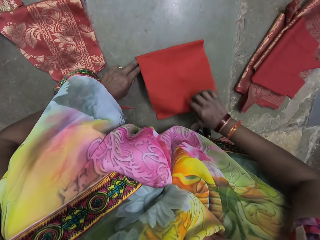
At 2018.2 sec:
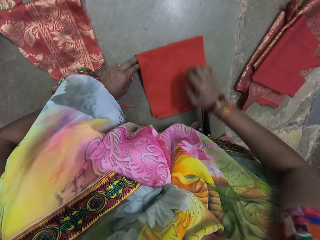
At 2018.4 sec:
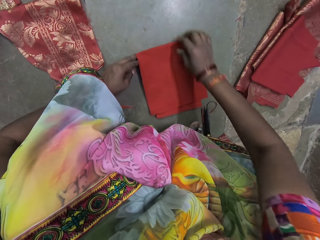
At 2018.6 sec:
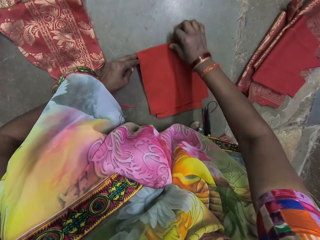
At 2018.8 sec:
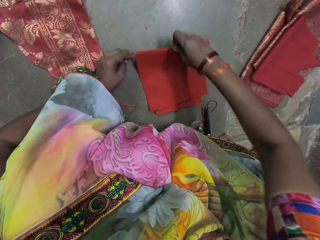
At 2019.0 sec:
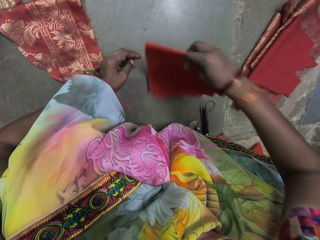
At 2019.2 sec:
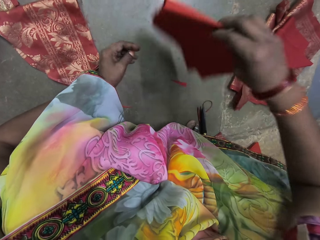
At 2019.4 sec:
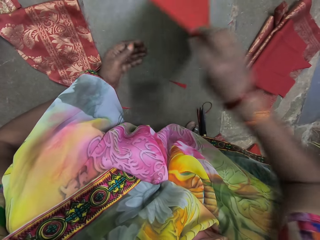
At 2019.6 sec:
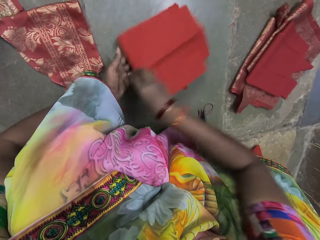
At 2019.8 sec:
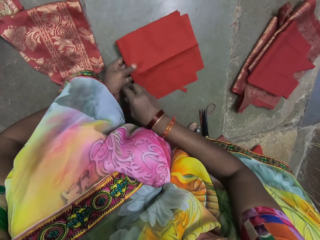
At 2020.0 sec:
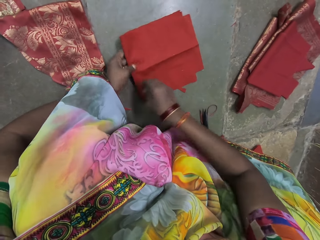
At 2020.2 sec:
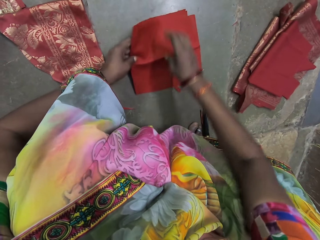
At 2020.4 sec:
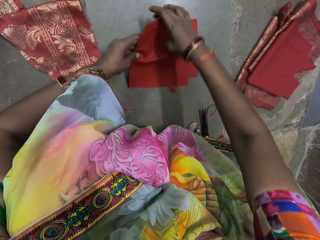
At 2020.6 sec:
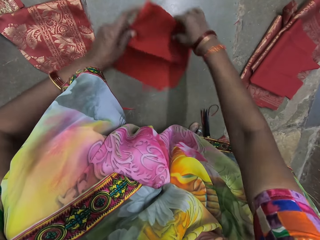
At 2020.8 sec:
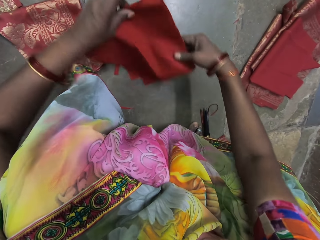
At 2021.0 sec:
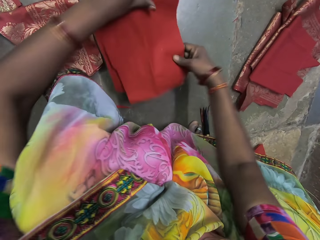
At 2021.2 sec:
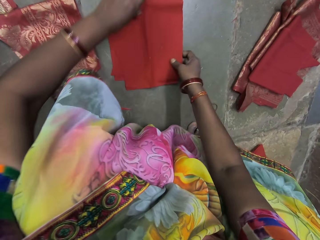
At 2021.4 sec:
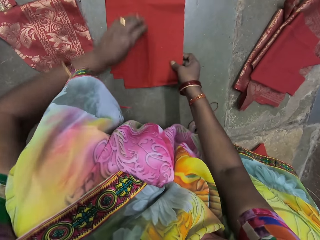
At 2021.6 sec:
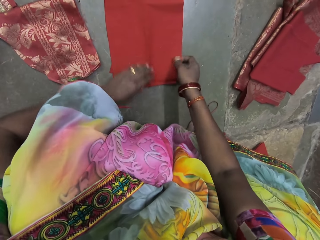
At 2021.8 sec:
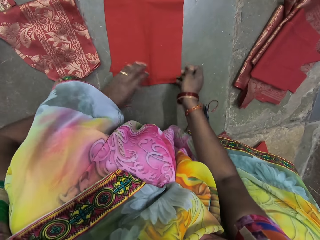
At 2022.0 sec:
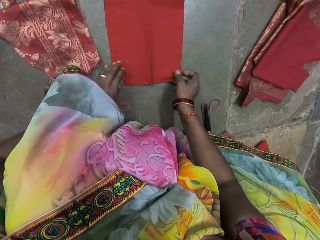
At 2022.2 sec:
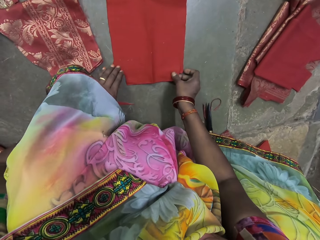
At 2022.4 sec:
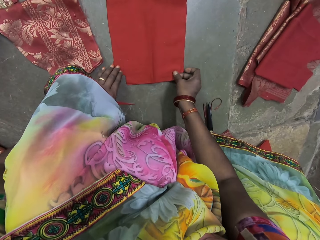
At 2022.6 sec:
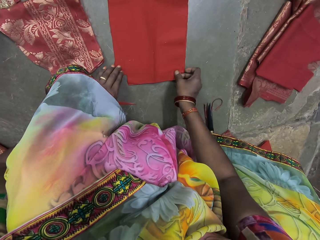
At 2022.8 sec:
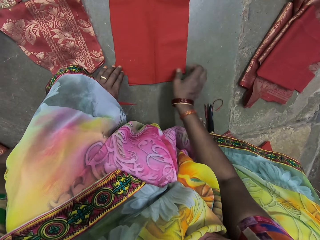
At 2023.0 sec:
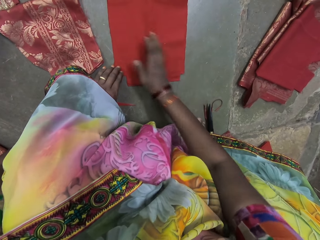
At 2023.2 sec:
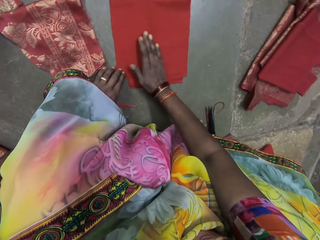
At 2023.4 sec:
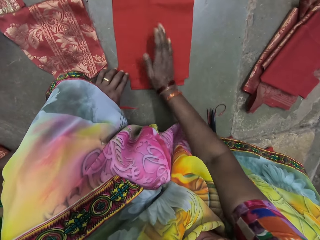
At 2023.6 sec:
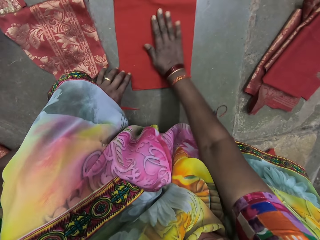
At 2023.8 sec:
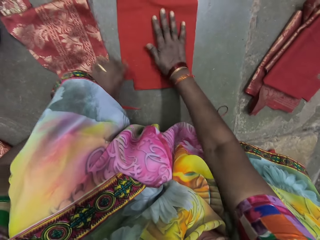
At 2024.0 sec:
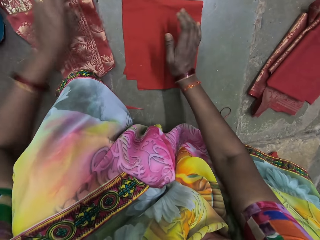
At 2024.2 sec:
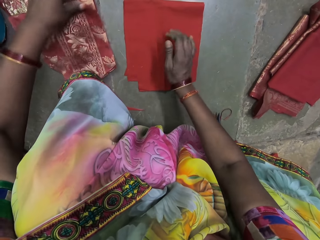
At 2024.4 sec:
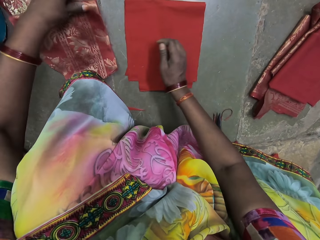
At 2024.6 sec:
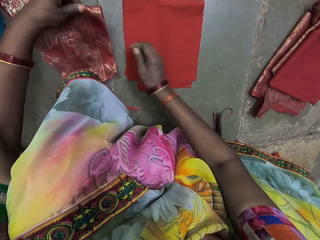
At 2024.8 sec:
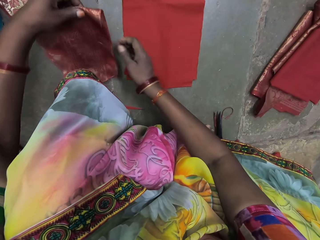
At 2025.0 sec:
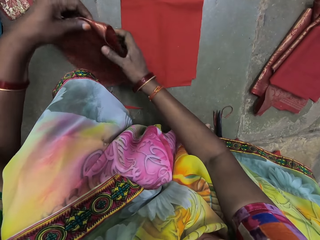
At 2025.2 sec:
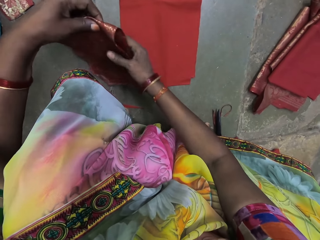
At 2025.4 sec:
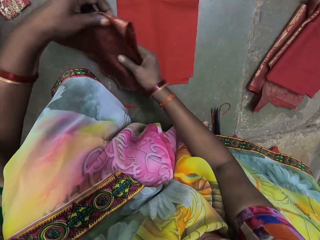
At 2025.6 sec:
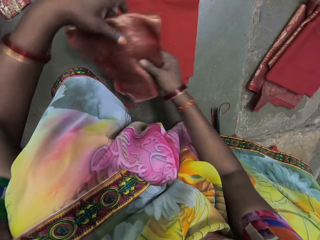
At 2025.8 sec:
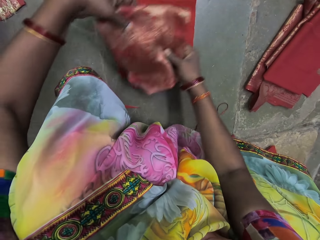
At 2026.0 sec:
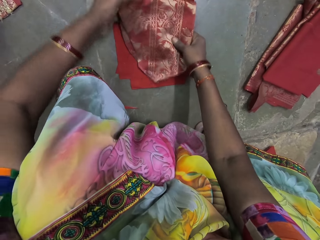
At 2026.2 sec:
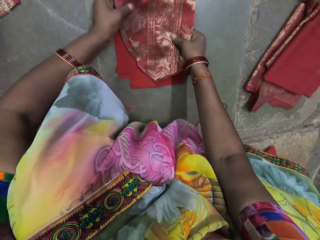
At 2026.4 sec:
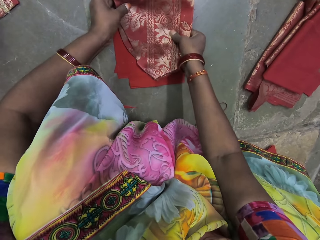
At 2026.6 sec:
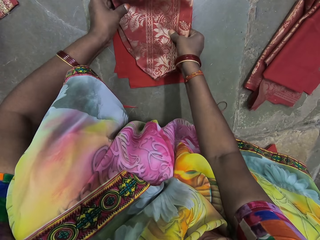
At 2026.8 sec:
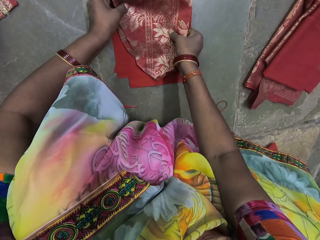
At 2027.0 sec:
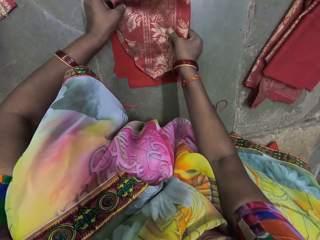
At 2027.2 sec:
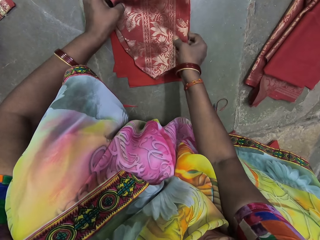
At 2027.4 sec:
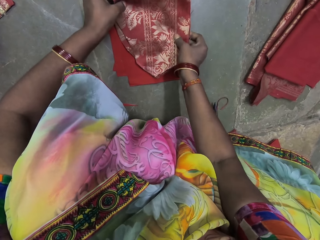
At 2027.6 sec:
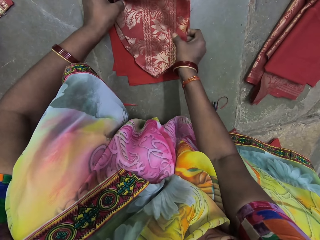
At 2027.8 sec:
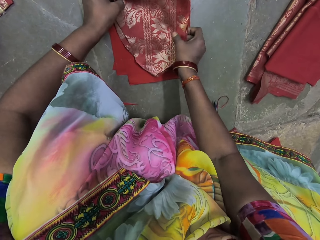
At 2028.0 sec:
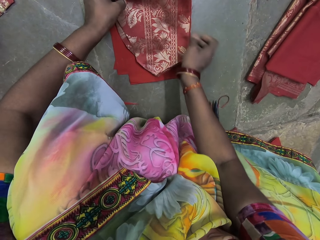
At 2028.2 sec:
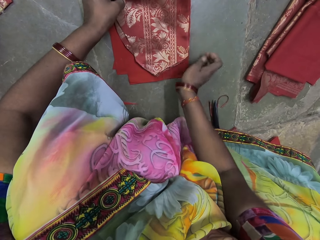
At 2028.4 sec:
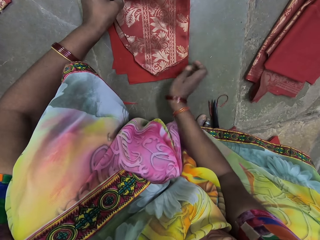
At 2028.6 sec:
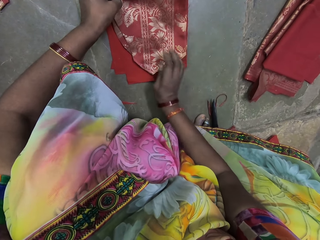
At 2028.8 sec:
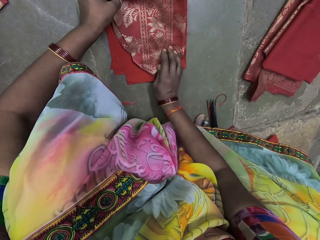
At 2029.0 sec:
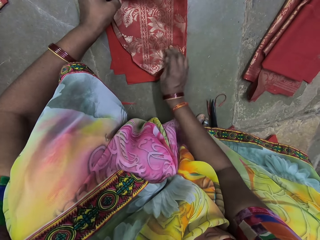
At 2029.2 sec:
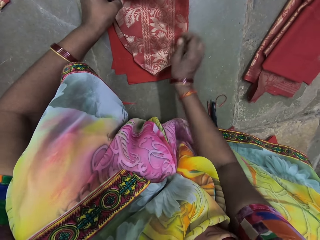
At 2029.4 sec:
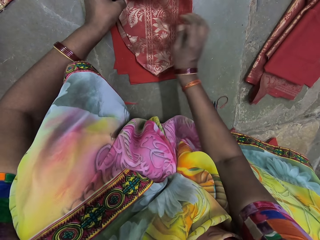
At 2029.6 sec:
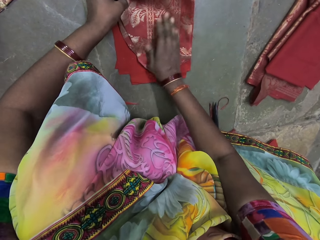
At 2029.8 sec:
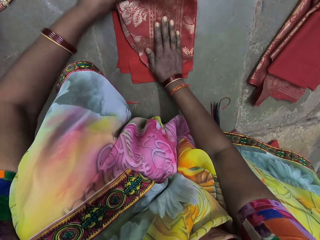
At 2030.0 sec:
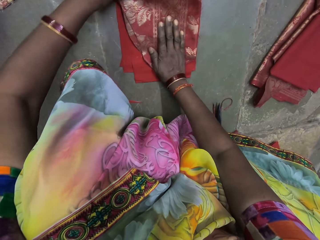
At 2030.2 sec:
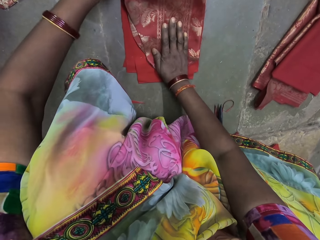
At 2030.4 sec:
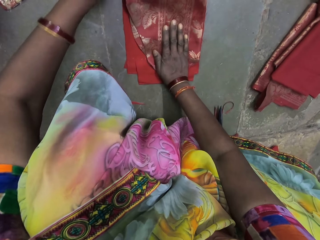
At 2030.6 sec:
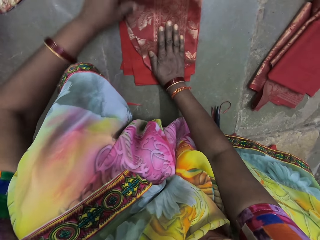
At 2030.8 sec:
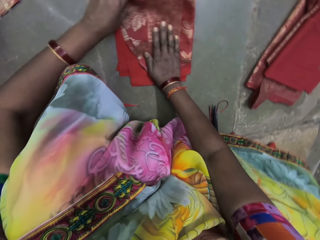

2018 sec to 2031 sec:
The camera wearer picks up the linen from the floor with her right hand. She drops the linen on the floor with her right hand. She holds the linen with her left hand. She turns the linen in her left hand with her right hand. She drops the linen on the floor with her hands. She adjusts the linen on the floor with her right hand. She places her left hand on the linen on the floor. She touches the linen on the floor with her right hand. She picks up the piece of fabric from the floor with her left hand. She holds the piece of fabric with her hands. She places the piece of fabric on the linen with her hands. She touches the piece of fabric on the linen with her right hand. She places her right hand on the piece of fabric on the linen.

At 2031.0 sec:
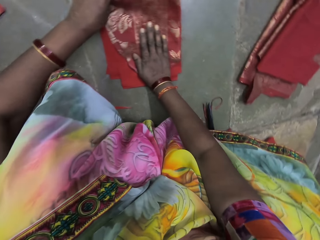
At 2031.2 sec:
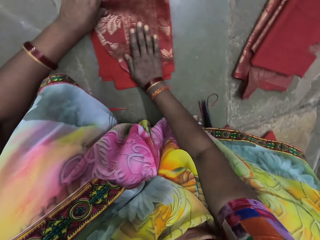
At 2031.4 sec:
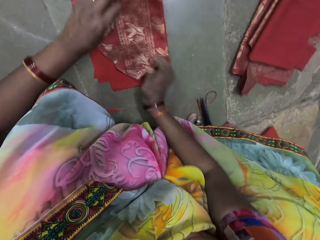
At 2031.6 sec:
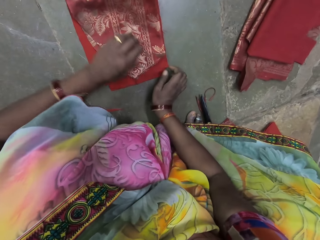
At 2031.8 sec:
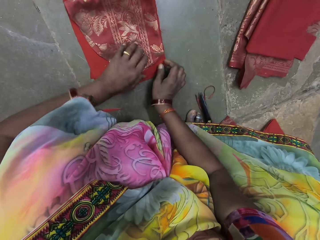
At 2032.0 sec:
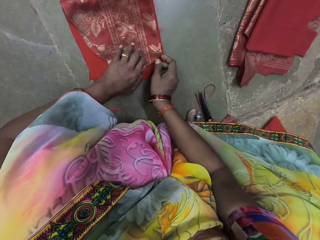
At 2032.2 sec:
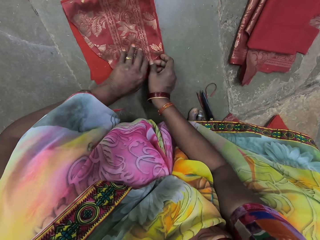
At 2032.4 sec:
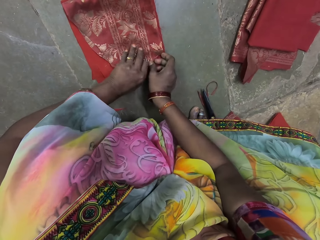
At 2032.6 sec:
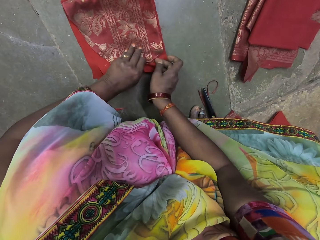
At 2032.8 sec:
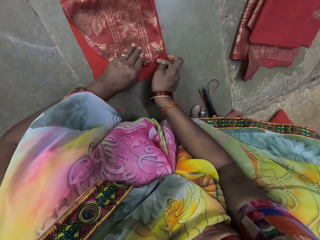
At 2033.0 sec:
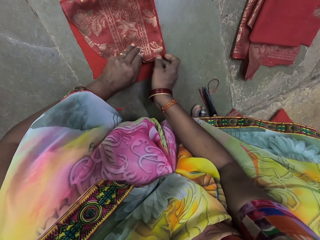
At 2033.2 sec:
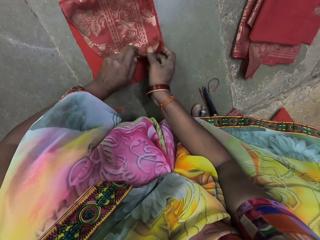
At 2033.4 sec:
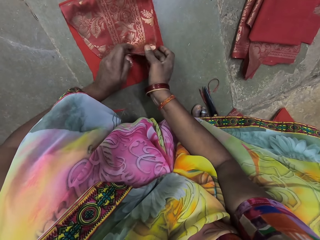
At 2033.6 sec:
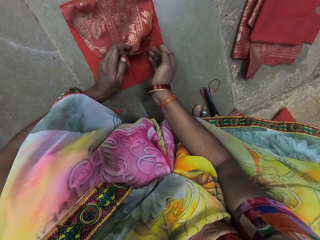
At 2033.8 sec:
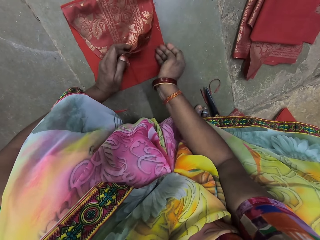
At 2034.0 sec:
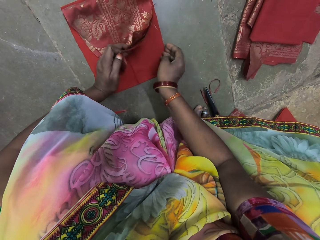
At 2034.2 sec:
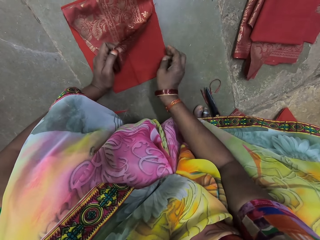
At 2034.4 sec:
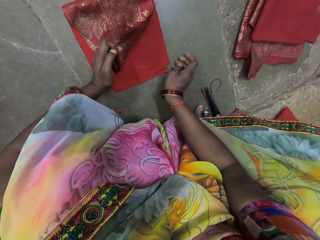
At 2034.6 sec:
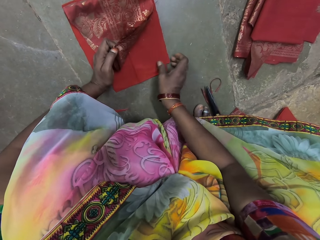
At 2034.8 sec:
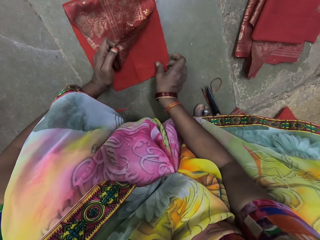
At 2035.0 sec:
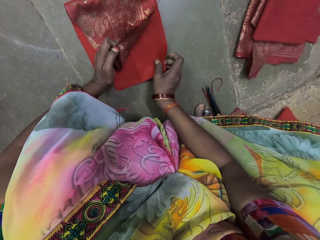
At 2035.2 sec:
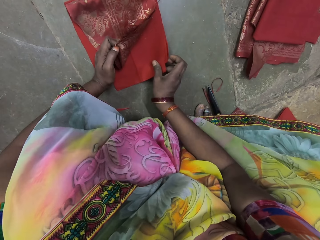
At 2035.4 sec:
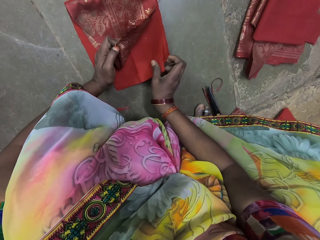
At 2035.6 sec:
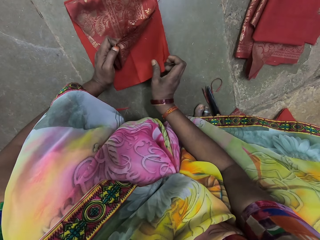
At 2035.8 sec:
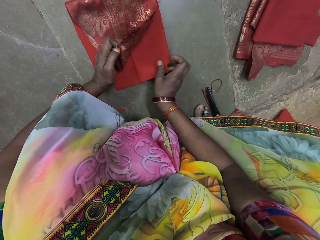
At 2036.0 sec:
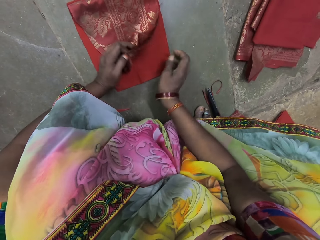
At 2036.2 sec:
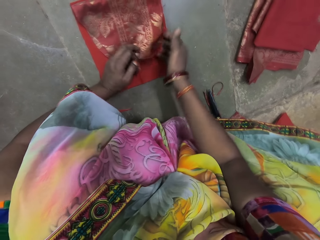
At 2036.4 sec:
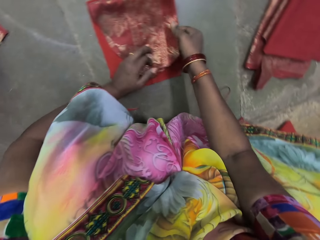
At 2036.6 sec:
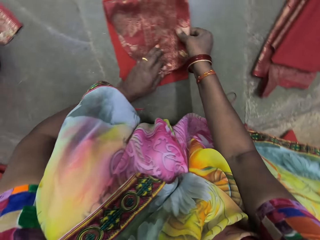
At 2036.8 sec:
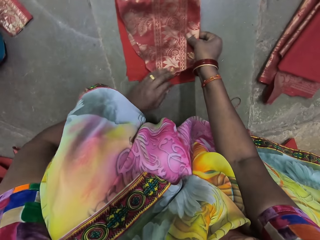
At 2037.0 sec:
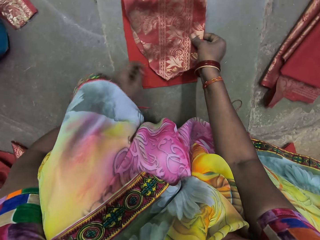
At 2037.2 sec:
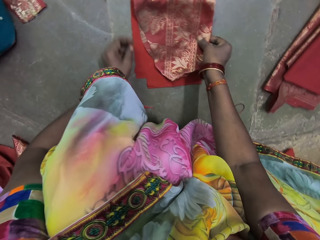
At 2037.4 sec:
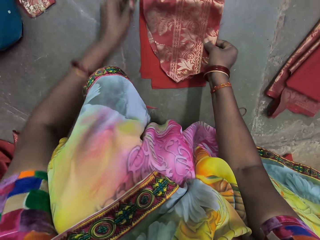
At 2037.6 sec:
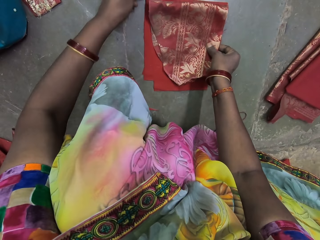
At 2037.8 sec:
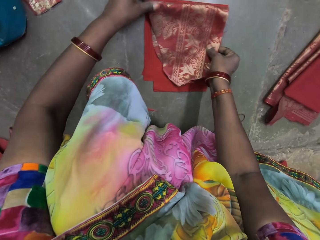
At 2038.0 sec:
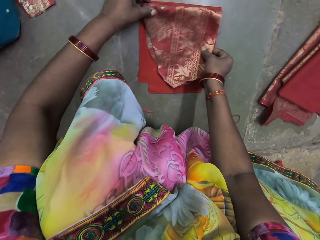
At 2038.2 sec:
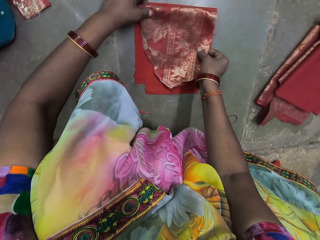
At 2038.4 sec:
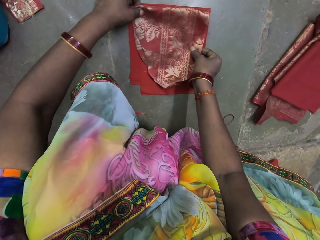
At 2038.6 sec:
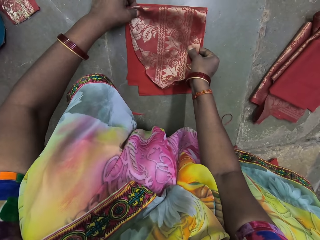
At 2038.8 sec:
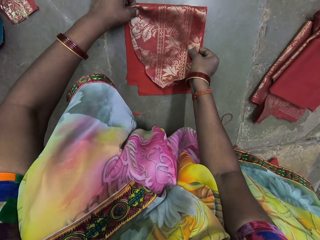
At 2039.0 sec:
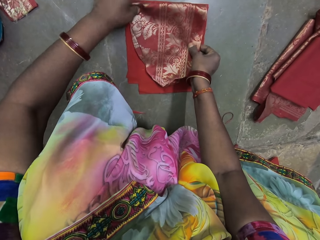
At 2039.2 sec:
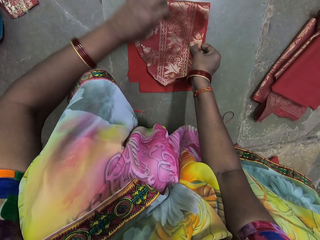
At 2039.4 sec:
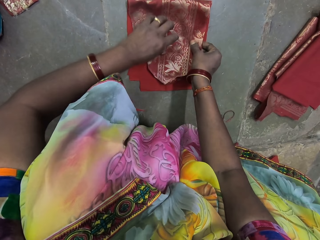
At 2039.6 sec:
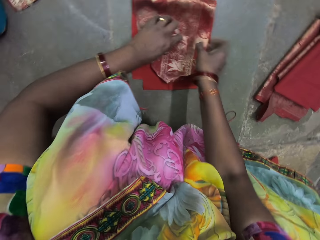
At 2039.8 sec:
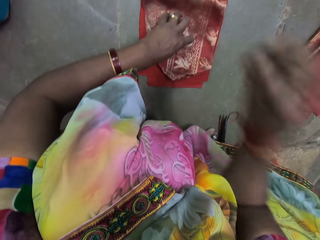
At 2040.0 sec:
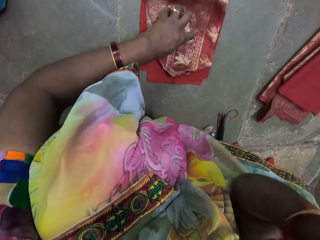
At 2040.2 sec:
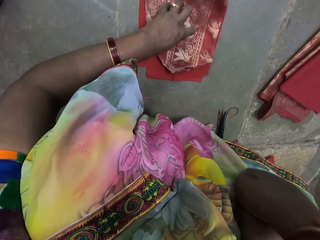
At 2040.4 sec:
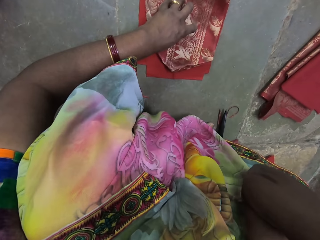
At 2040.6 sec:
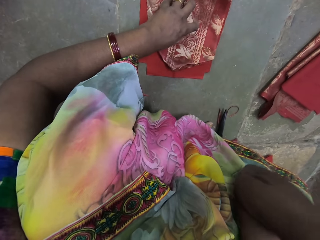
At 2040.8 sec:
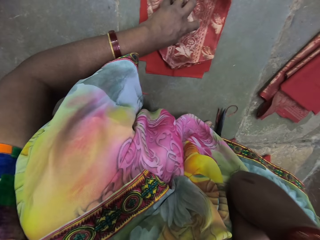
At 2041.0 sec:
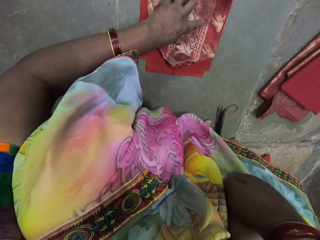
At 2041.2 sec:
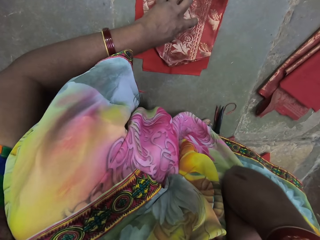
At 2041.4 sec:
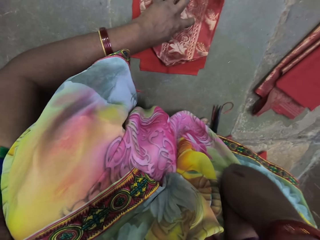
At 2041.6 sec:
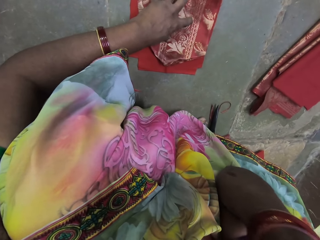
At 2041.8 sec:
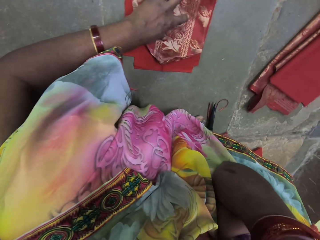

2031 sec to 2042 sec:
The camera wearer places her left hand on the piece of fabric on the linen. She lifts the piece of fabric on the linen with her left hand. She raises the linen on the floor with her right hand. She places the linen on the floor with her right hand. She places the piece of fabric in her left hand on her right hand. She adjusts the piece of fabric on the linen with her left hand. She places her left hand on the piece of fabric on the linen. She scratches her face with her right hand.
